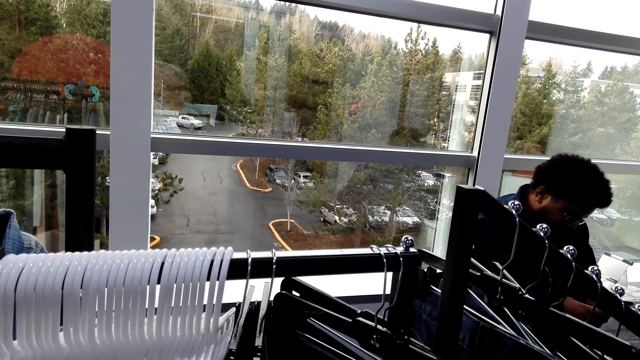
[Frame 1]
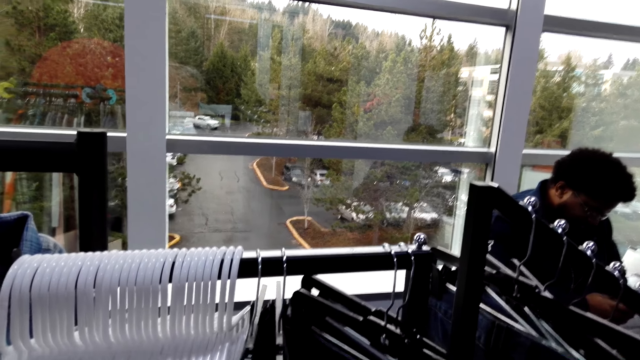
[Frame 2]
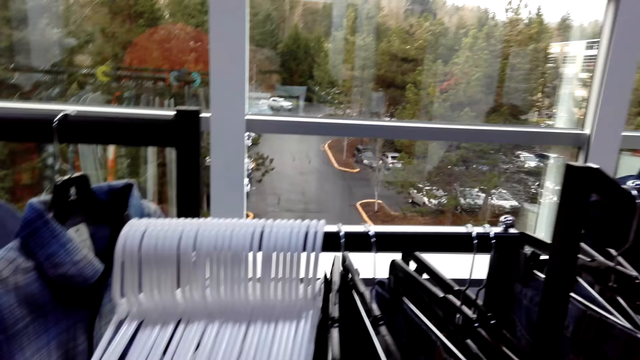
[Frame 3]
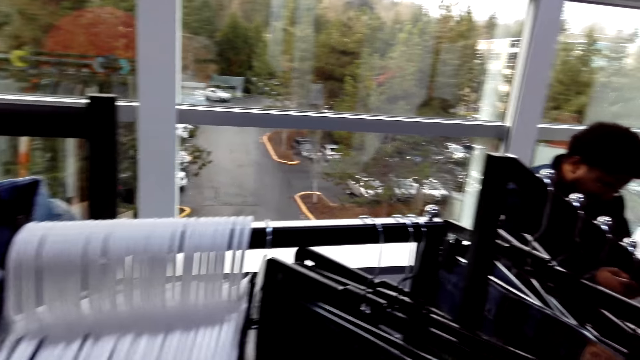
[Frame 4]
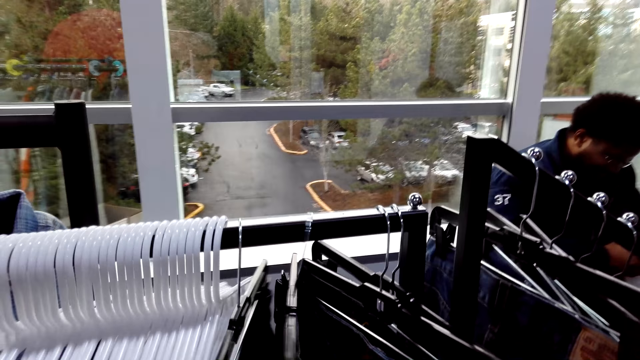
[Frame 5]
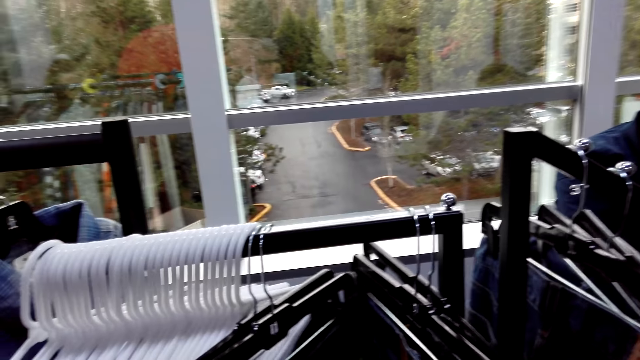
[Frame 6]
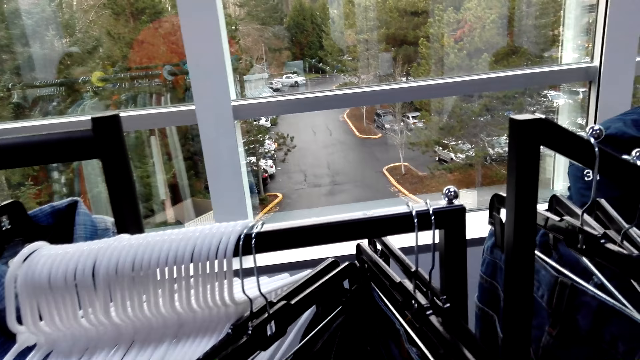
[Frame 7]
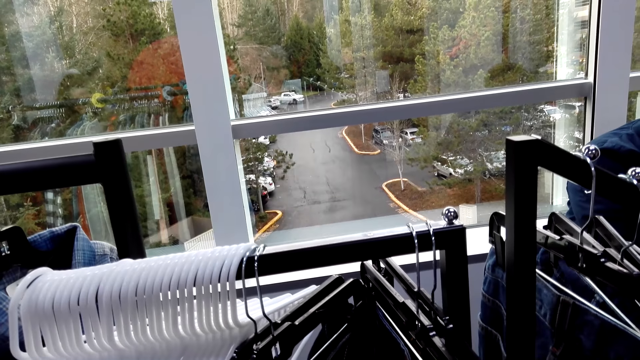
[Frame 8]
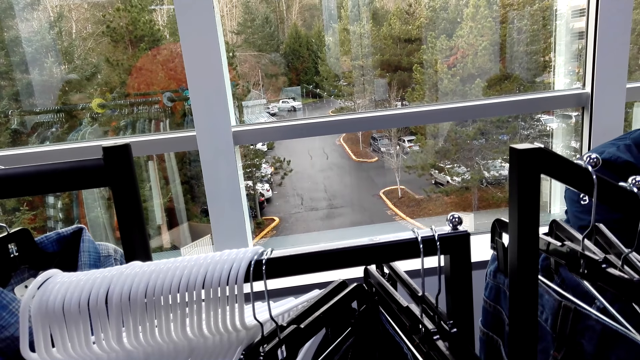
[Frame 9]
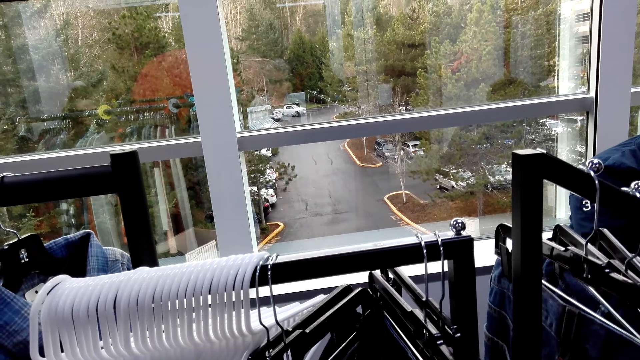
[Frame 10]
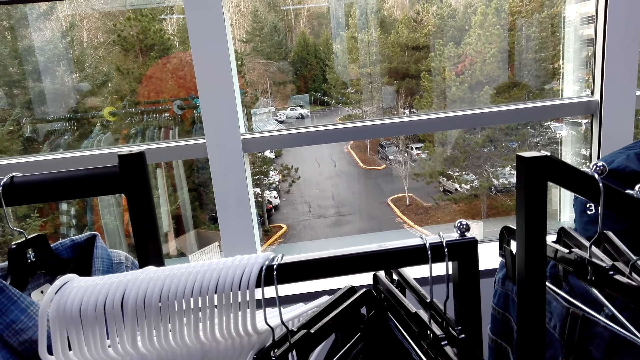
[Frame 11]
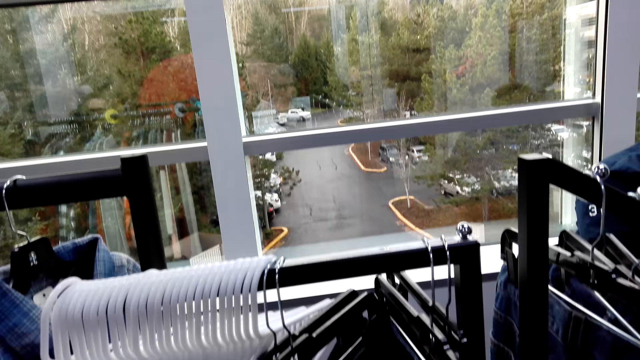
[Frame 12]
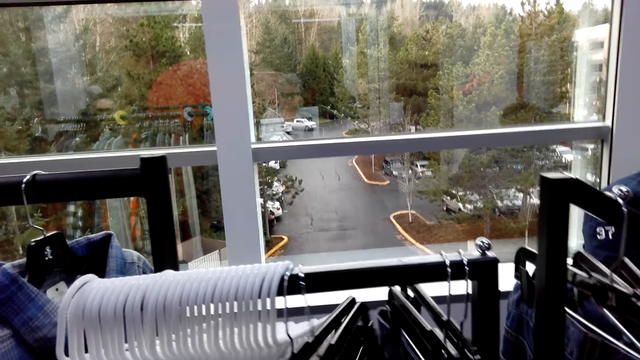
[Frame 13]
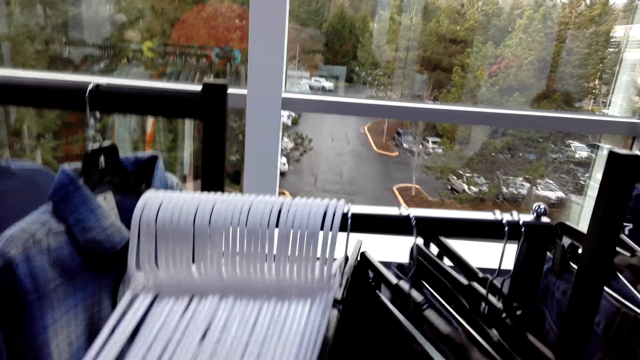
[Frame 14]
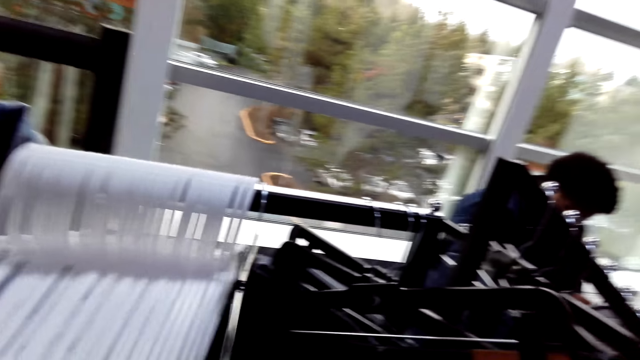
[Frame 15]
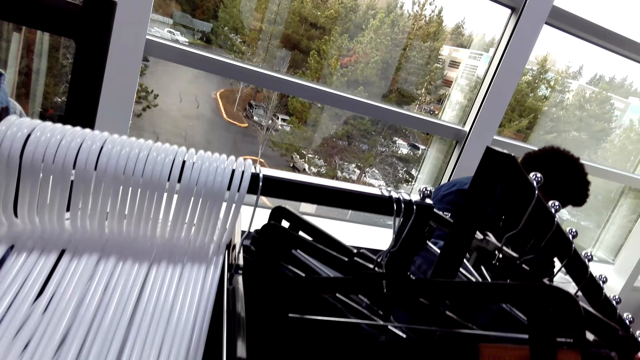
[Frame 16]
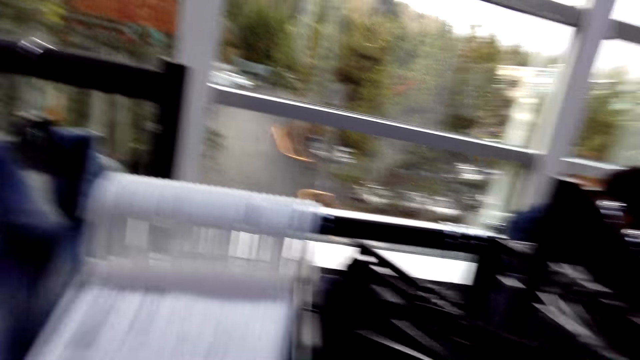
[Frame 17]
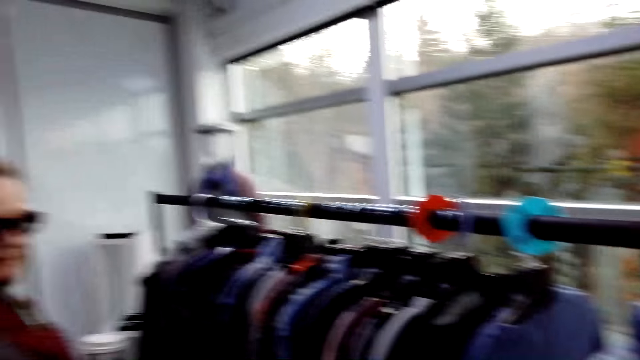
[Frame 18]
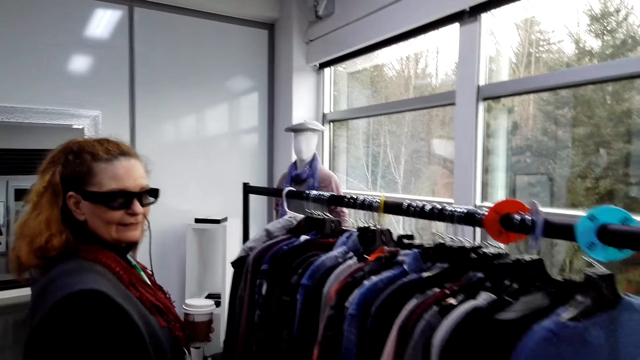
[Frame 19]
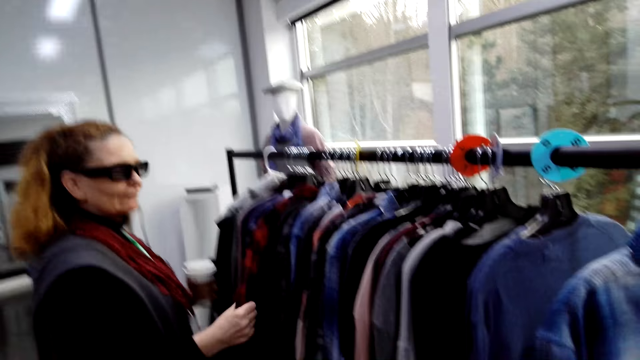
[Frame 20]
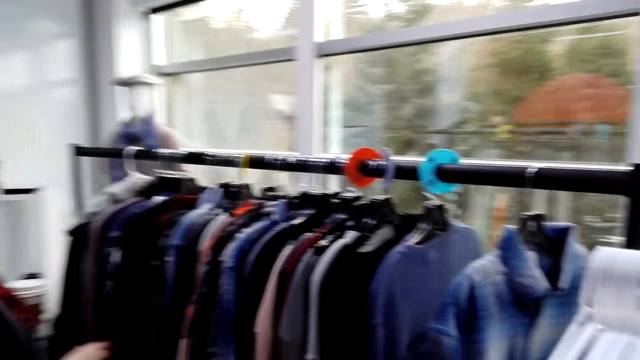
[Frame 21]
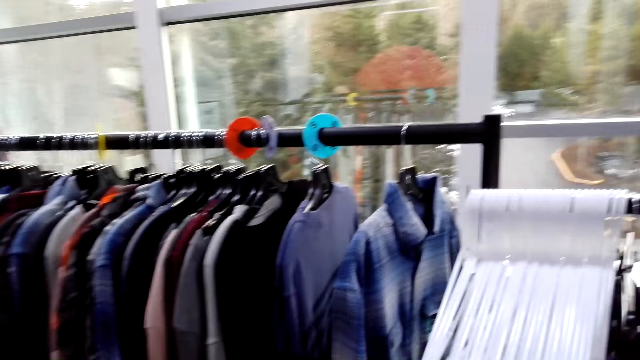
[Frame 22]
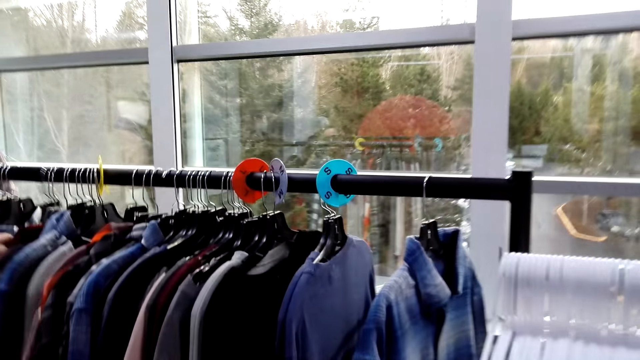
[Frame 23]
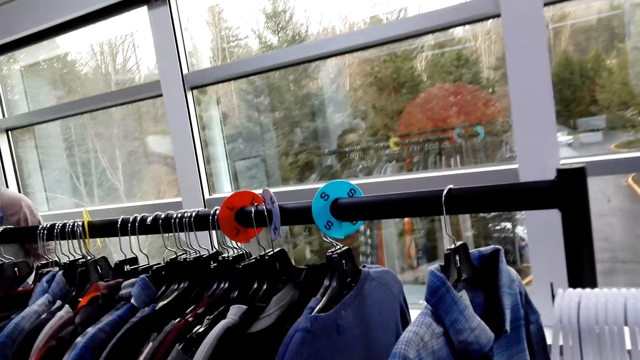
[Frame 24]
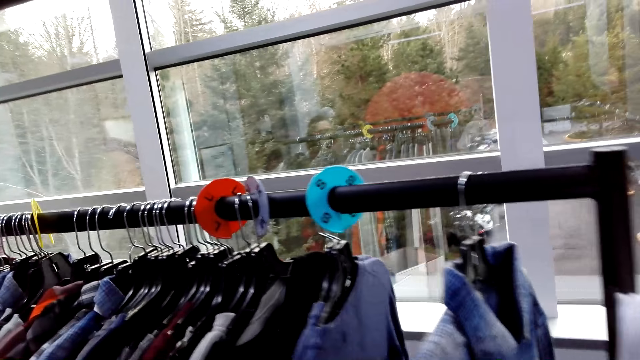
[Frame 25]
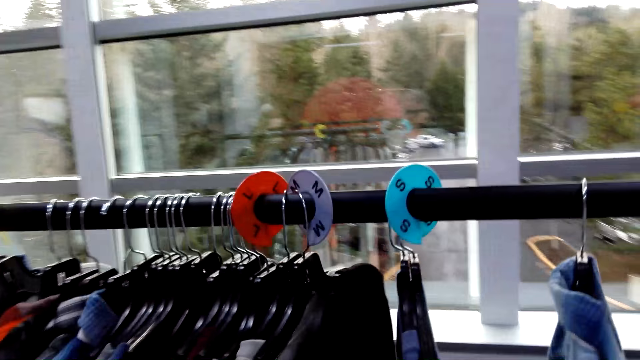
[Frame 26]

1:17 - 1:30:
The camera wearer checks the cloth. A woman holds the cloth.

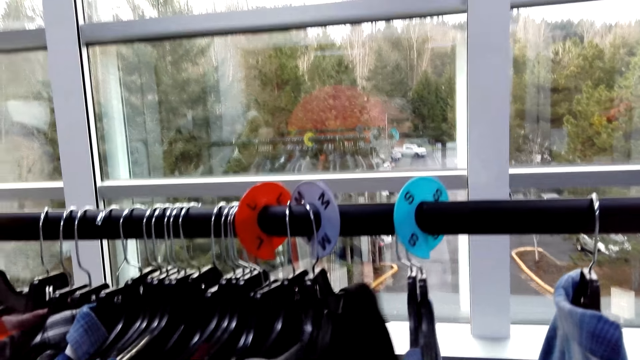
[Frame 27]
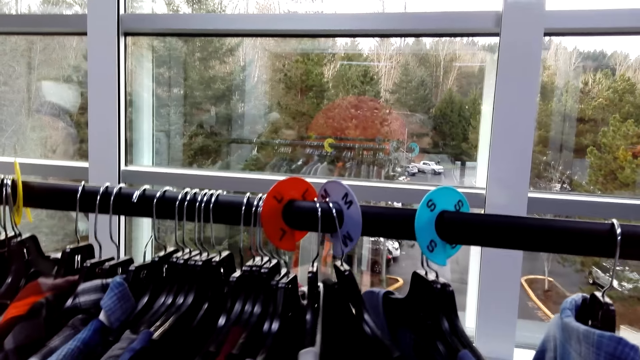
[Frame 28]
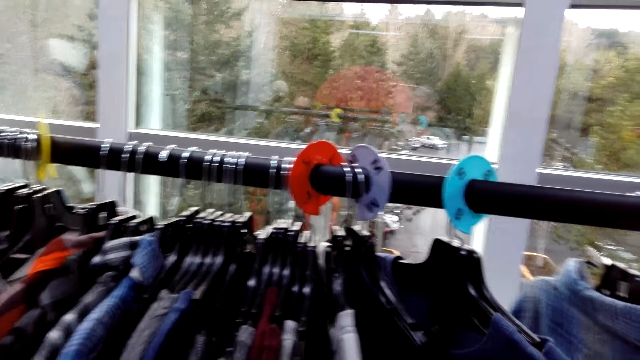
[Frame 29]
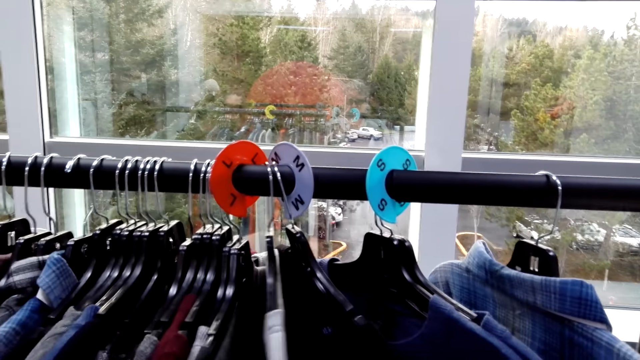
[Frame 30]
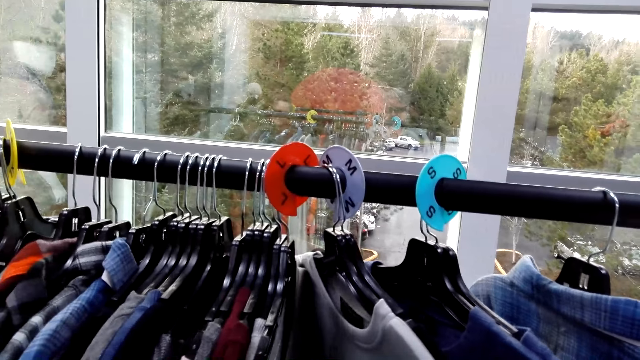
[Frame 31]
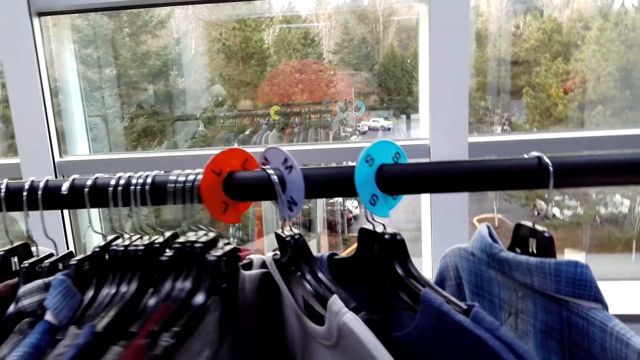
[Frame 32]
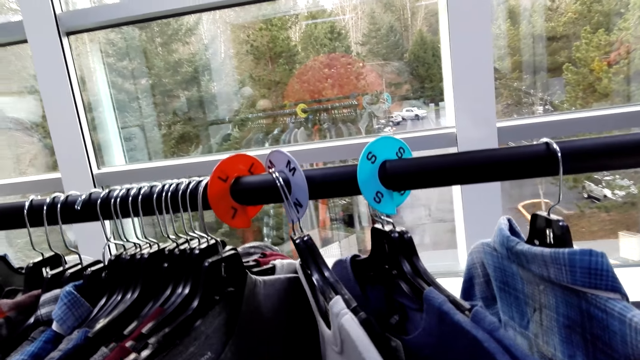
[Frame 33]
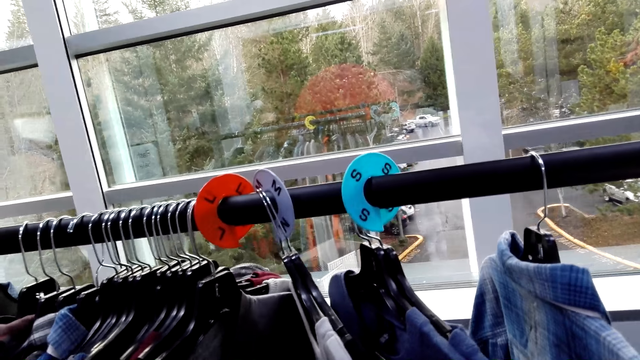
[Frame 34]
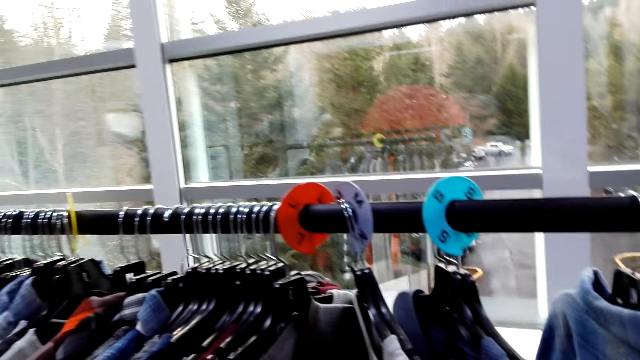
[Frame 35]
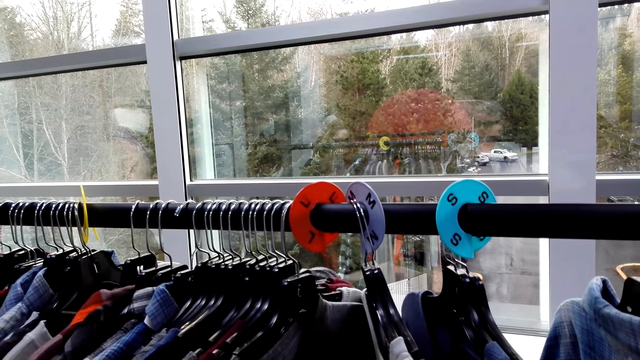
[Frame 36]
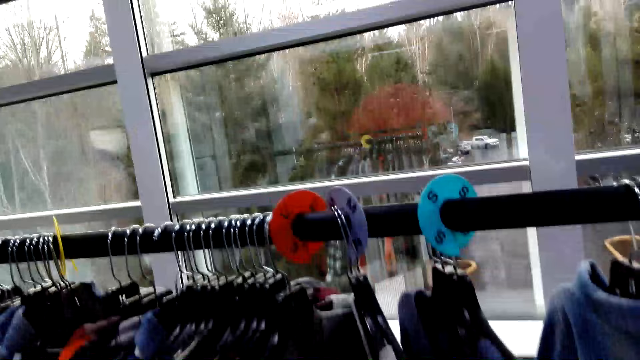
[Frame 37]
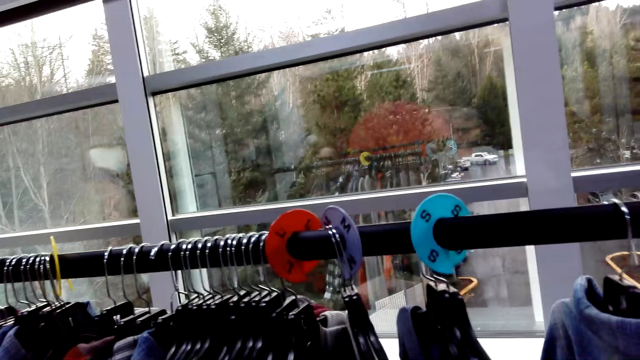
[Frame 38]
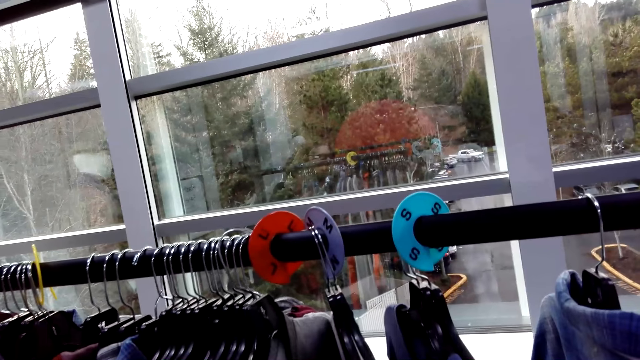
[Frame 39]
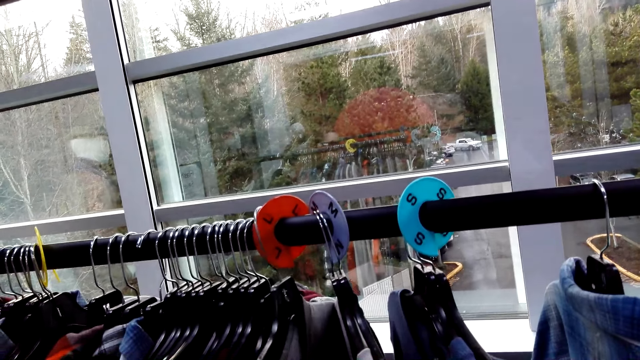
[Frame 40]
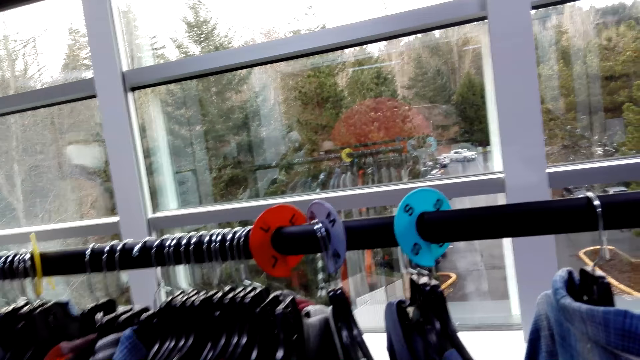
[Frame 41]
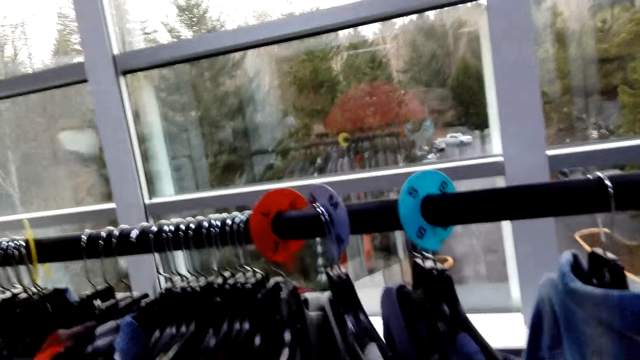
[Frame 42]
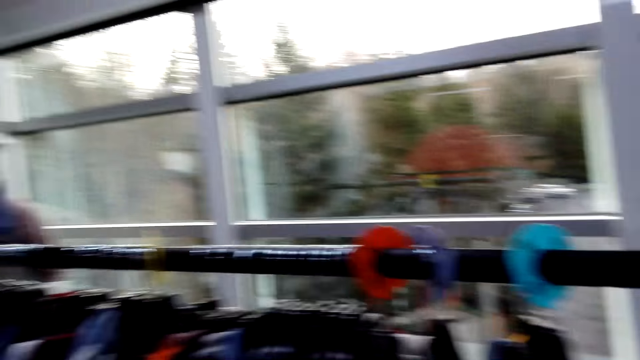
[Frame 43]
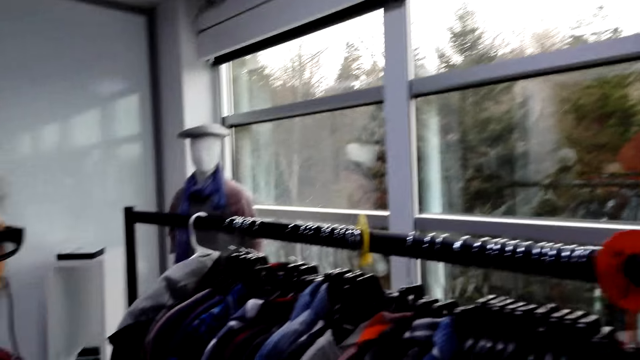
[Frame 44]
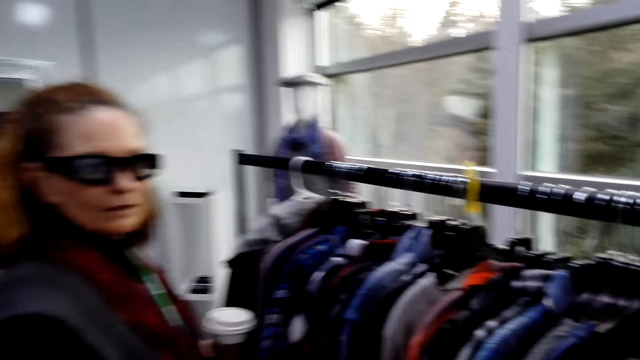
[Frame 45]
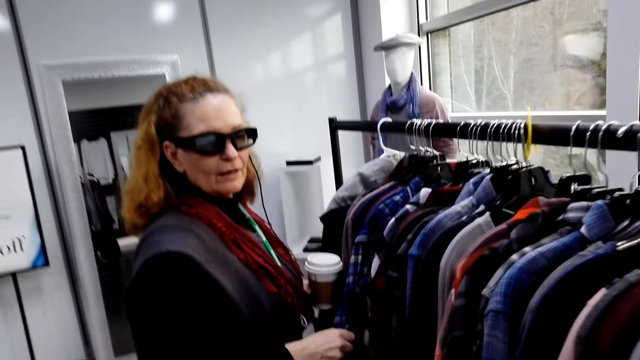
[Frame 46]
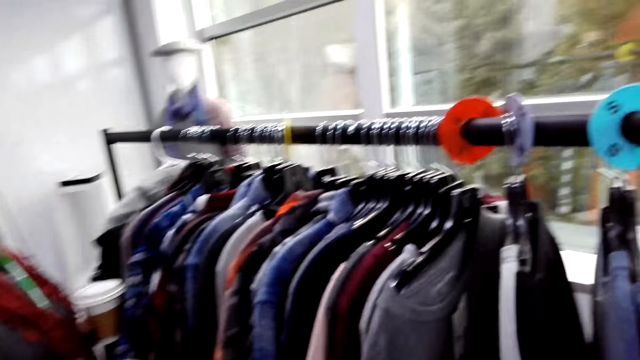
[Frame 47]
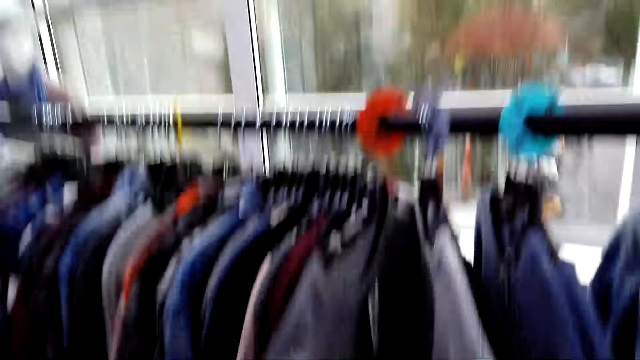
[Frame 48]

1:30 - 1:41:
The camera wearer checks the cloth.
